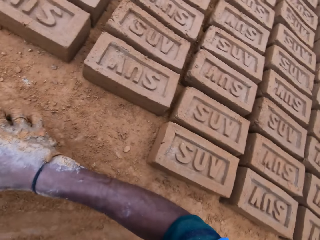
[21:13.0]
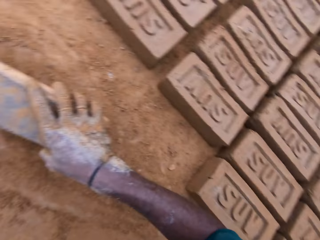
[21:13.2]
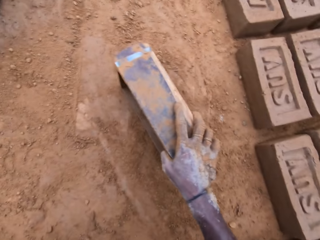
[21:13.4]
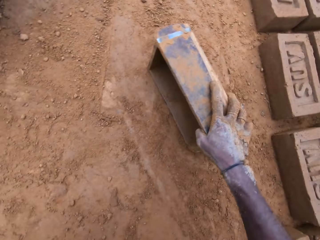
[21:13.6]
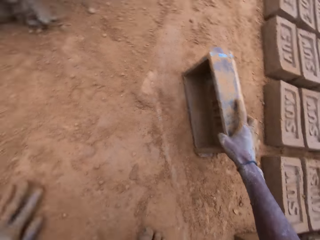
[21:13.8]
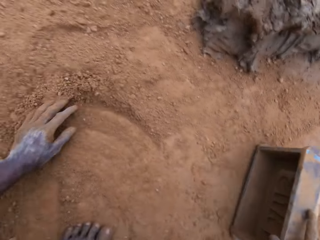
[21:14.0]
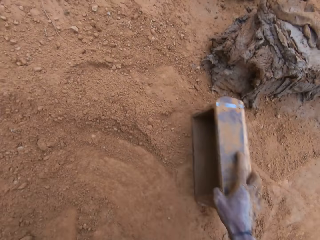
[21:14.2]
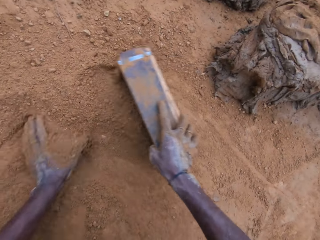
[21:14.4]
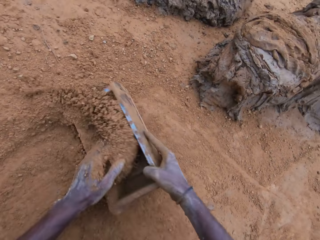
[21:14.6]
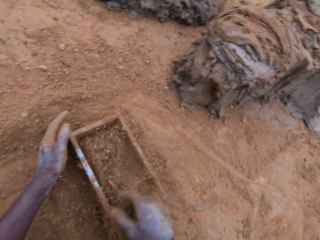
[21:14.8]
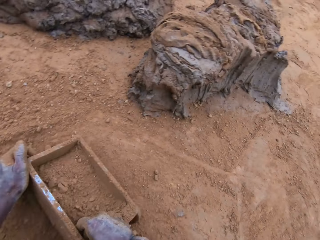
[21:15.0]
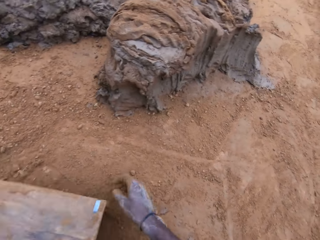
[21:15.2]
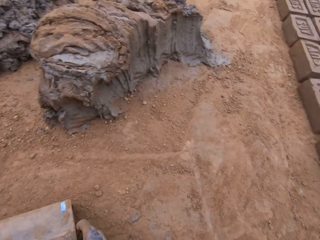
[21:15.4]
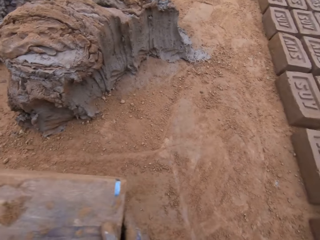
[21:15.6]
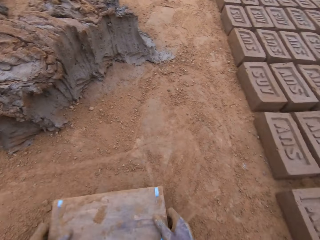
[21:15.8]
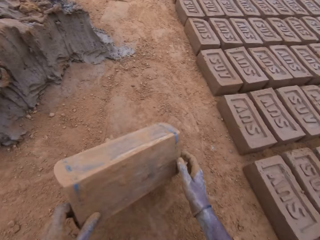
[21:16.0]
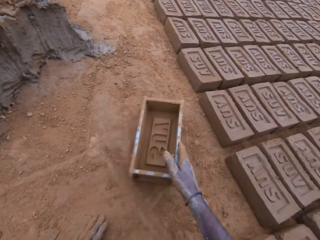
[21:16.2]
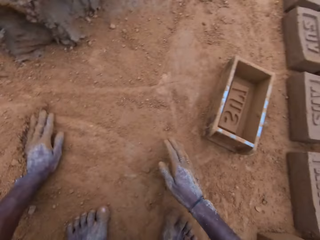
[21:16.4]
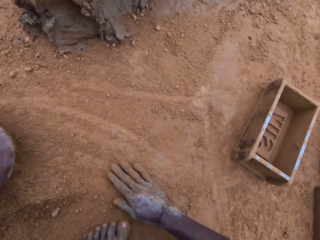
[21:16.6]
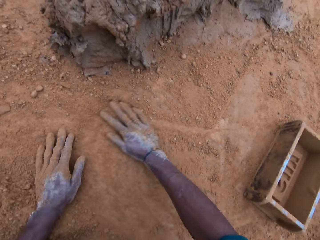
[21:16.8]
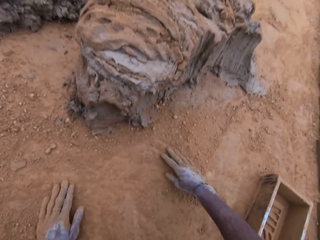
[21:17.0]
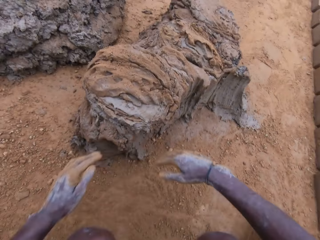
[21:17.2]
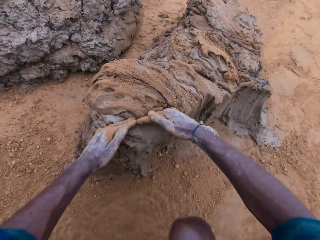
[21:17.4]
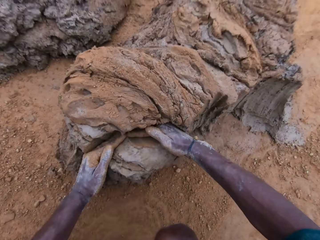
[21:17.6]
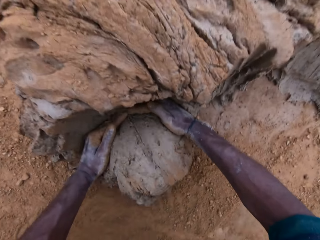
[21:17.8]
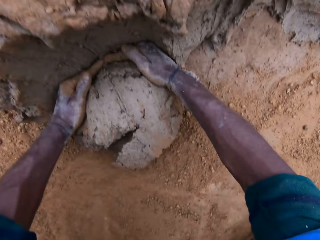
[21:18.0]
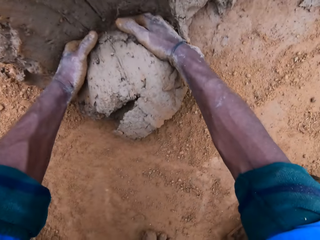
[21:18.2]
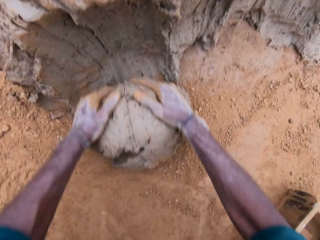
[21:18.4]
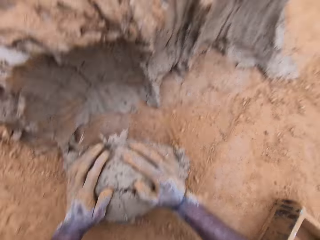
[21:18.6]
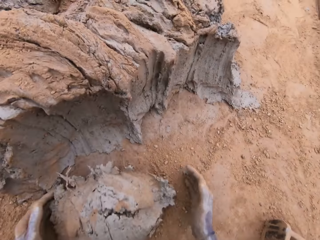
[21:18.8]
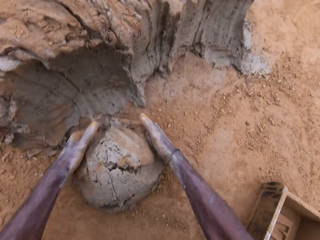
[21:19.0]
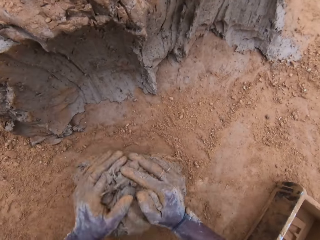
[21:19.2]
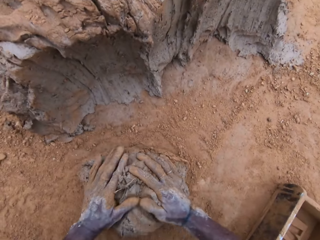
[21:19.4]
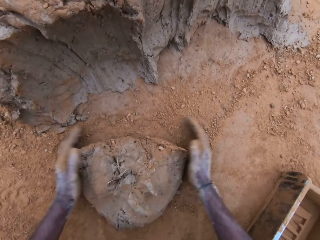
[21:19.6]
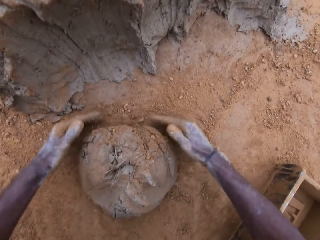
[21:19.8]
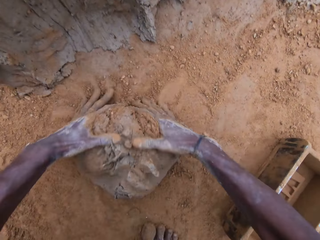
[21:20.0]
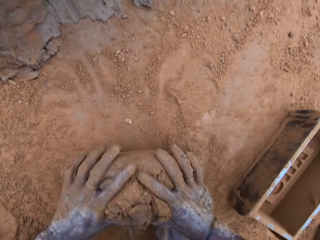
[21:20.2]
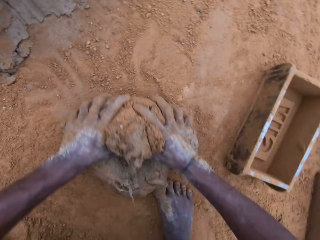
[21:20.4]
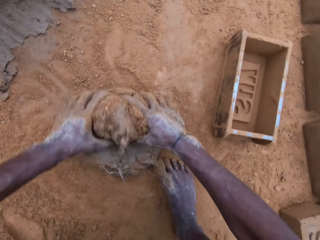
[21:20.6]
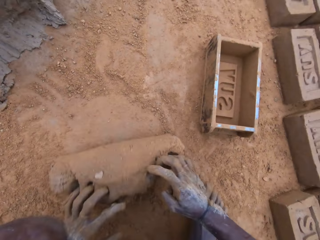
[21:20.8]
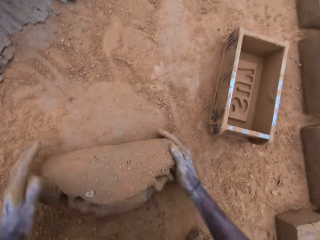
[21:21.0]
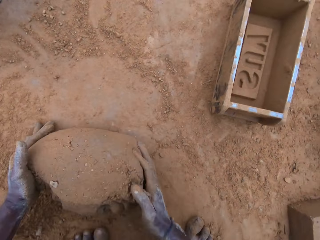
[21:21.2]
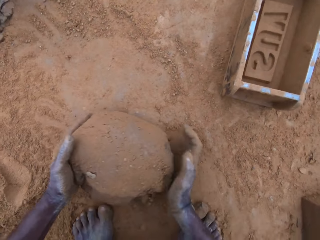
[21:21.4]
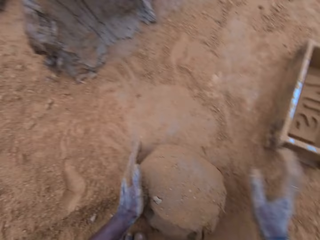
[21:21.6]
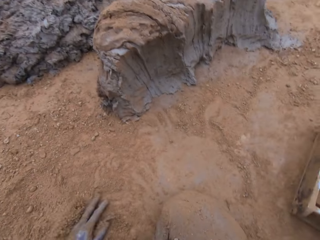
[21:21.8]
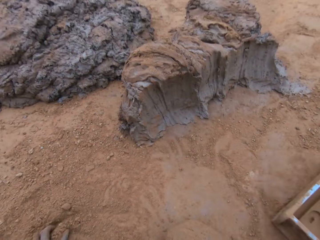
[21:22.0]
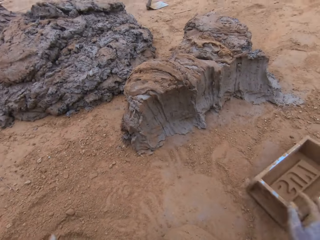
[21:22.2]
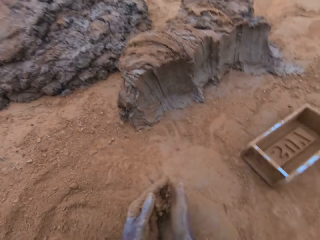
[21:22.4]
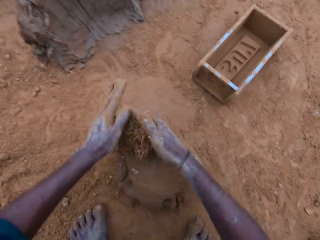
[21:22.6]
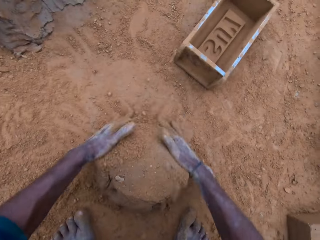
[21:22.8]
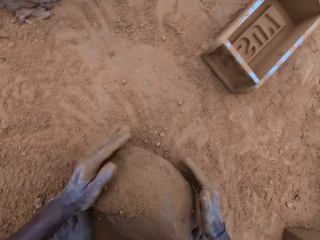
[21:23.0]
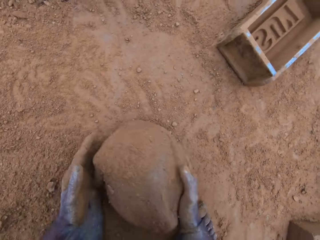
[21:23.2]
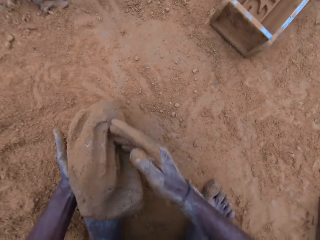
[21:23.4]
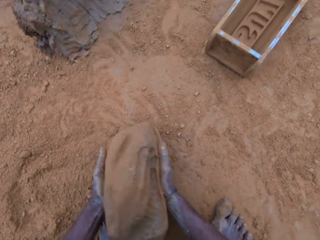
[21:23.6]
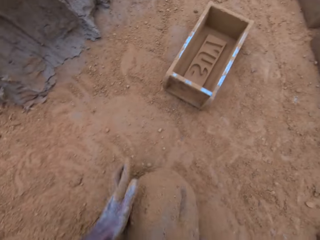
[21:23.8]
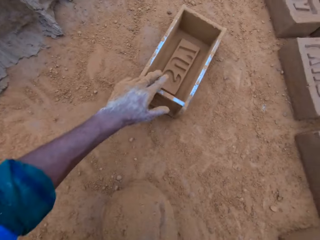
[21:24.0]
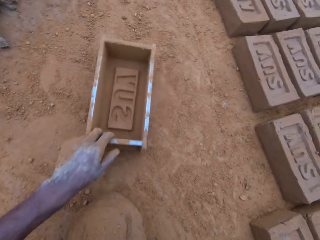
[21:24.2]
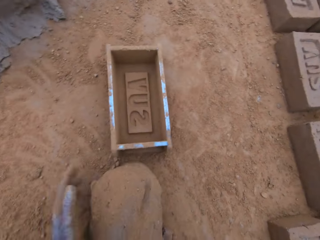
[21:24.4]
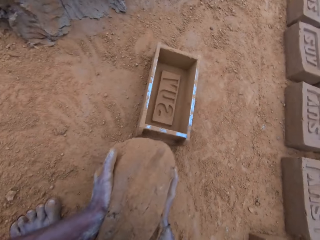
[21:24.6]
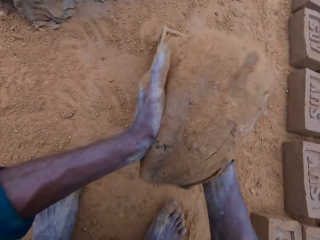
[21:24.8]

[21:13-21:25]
The camera wearer holds the brick maker. He puts the brick maker down. He spreads soil and puts the soil in the brick maker. He pours the soil from the brick maker. He puts the brick maker down. He spreads. He rubs his hand on the ground. He cuts the mortar with his hand. He takes clay. He gives form to the clay. He mixes the mortar with sand on the ground. He holds the brick maker. He gives form to the clay. He moves the block mold. He holds the brick maker.

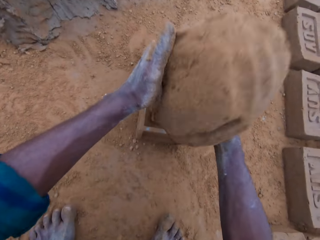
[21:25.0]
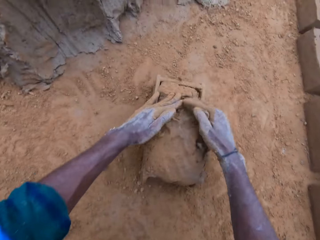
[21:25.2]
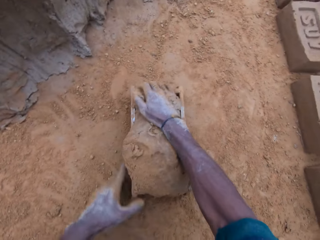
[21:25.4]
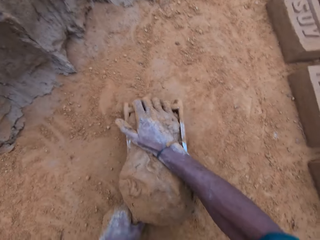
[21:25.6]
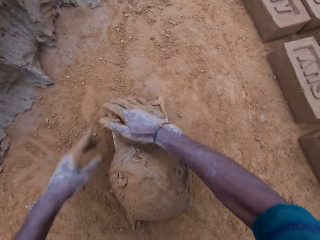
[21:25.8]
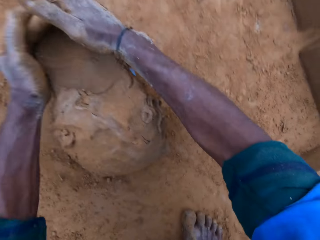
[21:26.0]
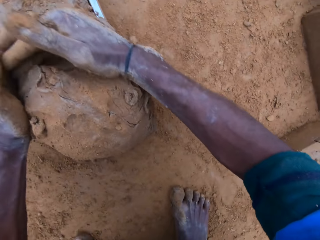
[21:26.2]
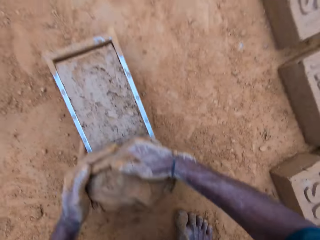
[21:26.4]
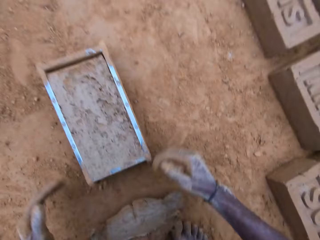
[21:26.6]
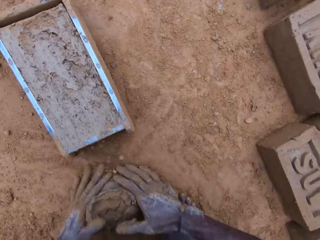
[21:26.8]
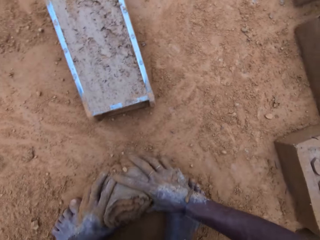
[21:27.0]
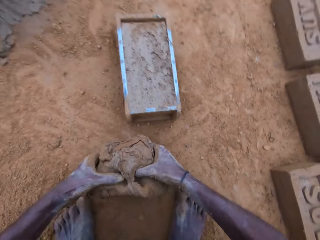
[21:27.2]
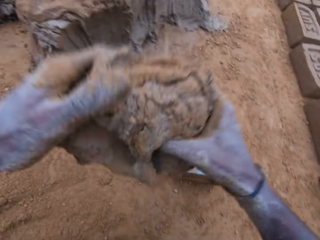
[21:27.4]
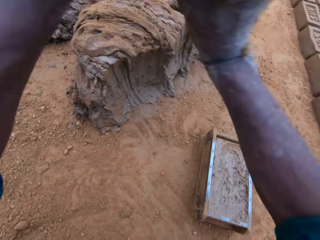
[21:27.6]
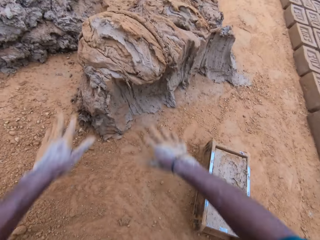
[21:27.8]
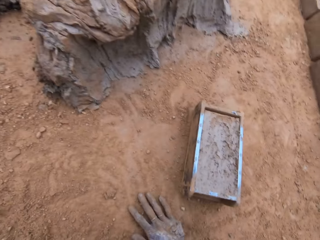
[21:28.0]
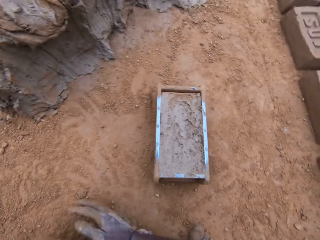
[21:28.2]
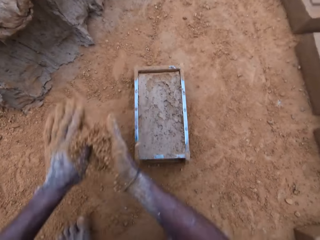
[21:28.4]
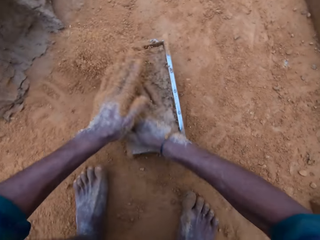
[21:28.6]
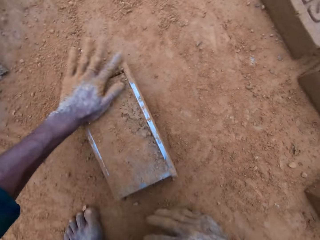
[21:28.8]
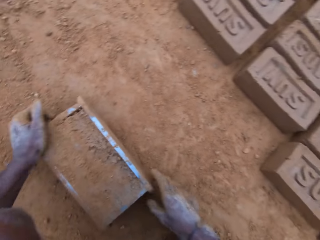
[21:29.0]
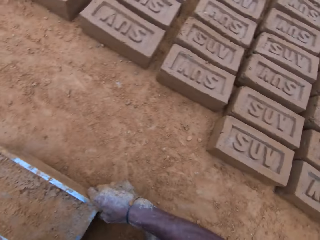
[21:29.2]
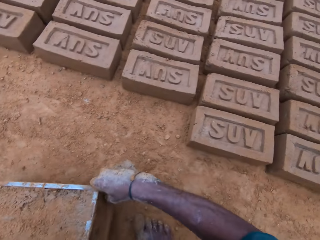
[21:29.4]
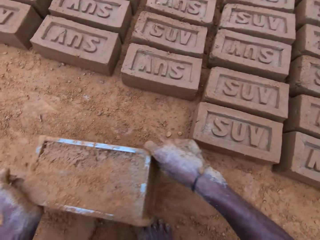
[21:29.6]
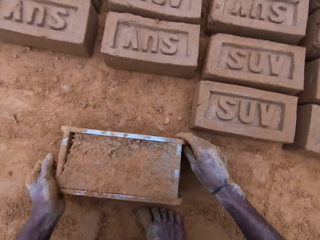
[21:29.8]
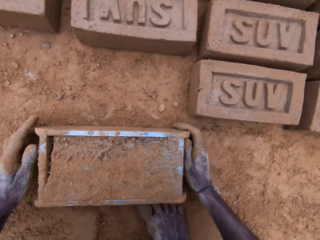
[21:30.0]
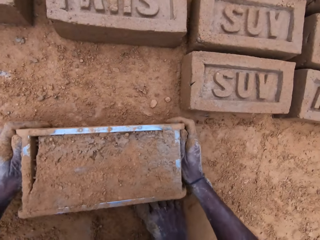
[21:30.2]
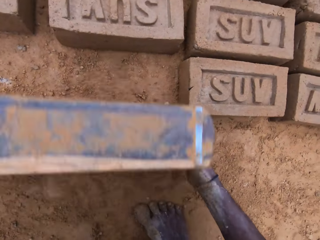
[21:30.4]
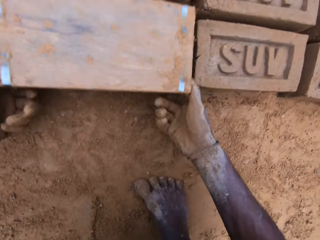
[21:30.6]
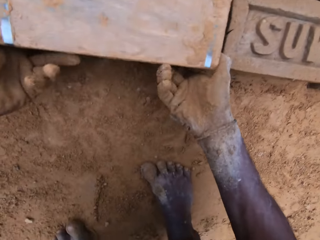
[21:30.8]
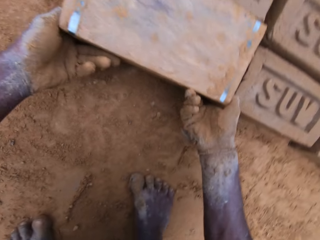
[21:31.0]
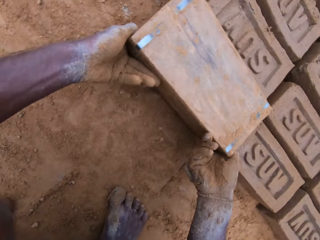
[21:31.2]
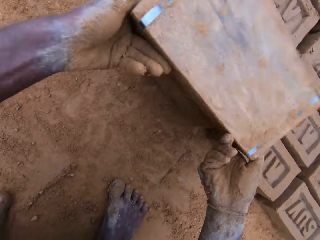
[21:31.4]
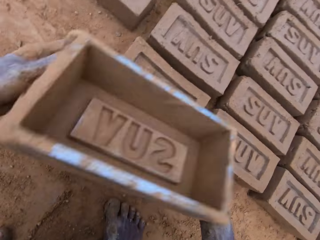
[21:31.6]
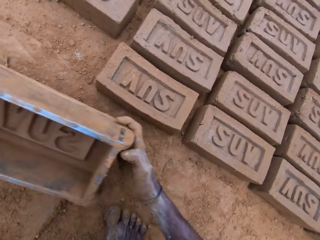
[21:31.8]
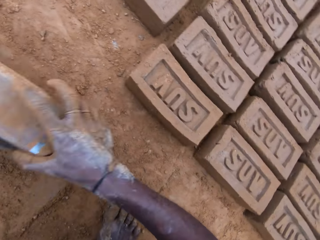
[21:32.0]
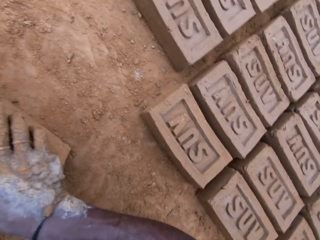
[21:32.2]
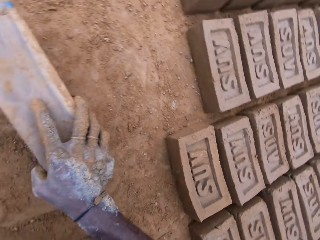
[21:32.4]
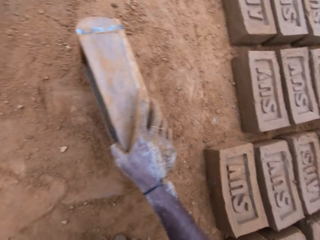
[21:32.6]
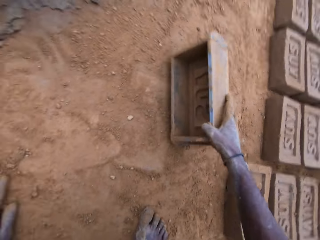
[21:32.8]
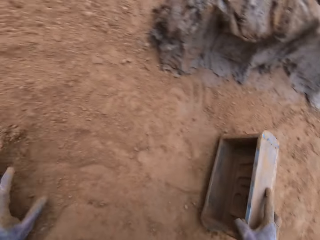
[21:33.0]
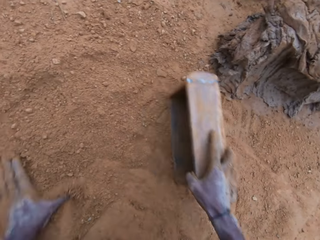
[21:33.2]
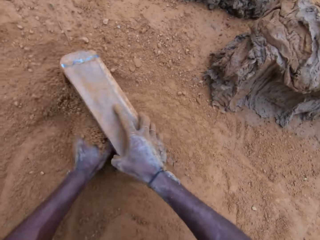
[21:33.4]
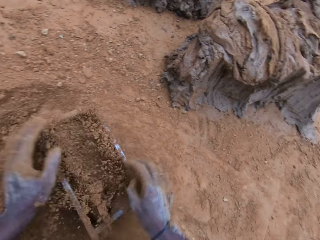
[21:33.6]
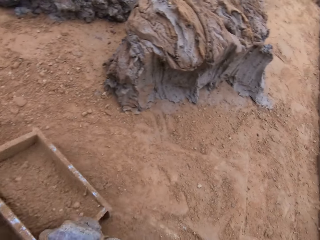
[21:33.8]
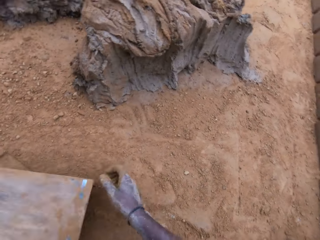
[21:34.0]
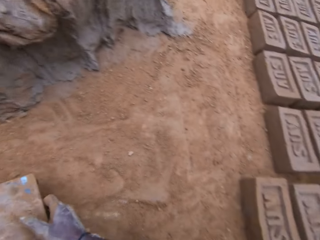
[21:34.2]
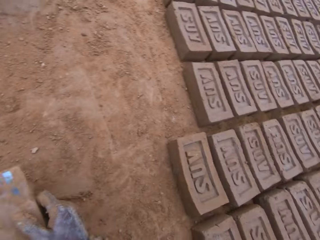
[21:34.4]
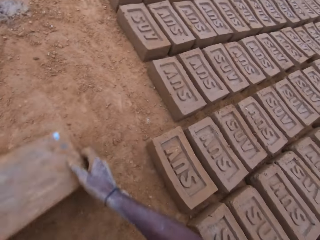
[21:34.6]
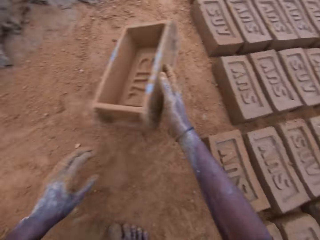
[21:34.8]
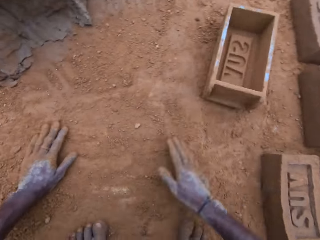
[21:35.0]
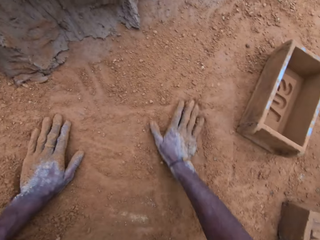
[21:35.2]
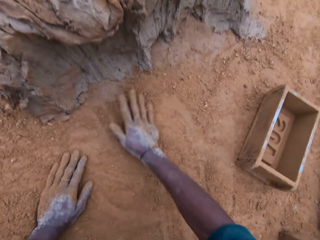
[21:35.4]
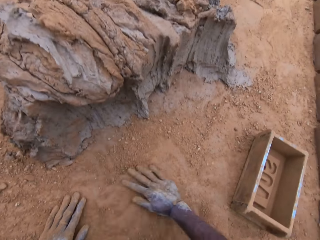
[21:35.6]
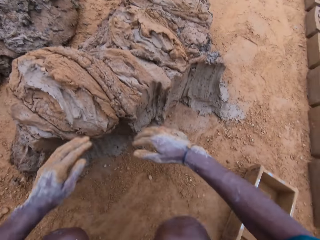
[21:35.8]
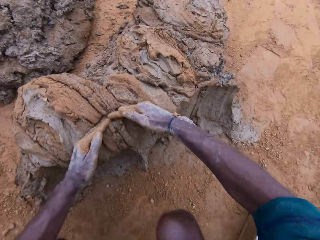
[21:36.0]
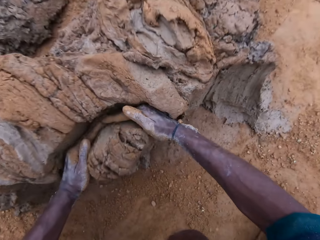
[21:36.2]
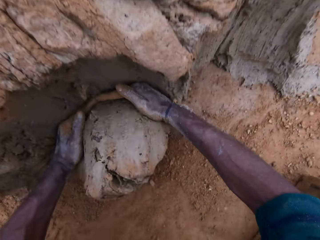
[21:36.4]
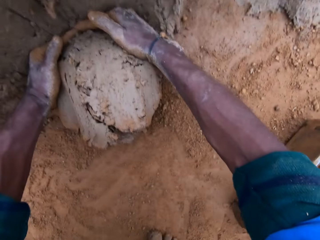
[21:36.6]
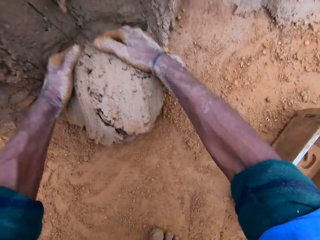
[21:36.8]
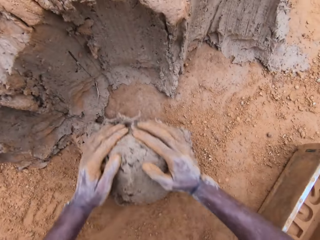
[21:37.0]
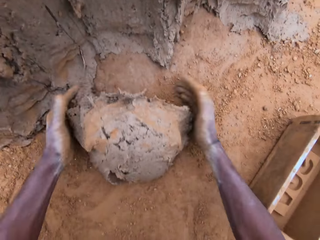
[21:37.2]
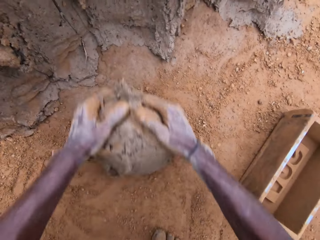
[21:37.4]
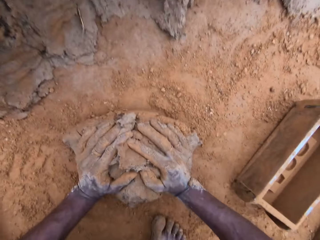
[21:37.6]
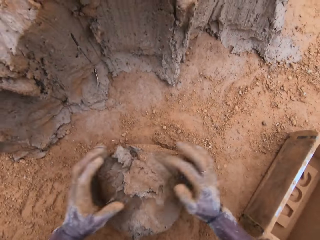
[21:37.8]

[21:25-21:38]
The camera wearer puts the mortar or clay into the block mold or brick maker. He shakes the brick maker. He removes some clay. He holds some clay. He throws the clay. He applies soil in the hands. He cuts the mortar with his hand. He touches the clay. He moves the brick maker. He puts the brick maker down. He turns the block mold upside down. He removes clay from the brick maker. He holds the brick maker. He puts the brick maker down. He puts sand into the mold block. He pours soil from the brick maker. He puts sand into the mold block again. He puts the brick maker down. He spreads soil. He takes clay. He cuts the mortar with his hand. He gives form to the clay.
